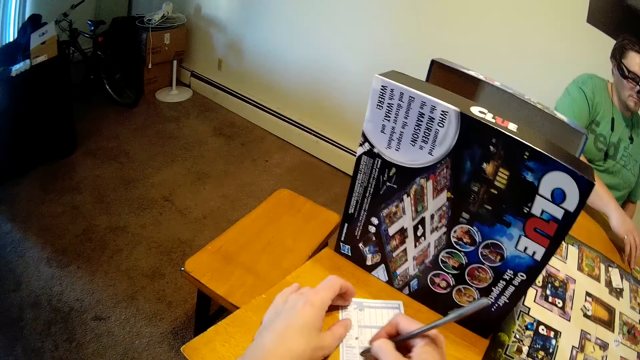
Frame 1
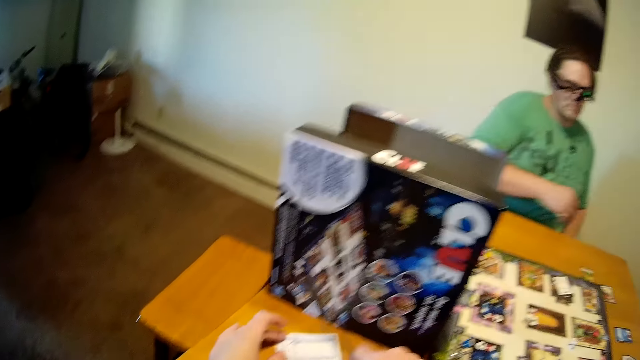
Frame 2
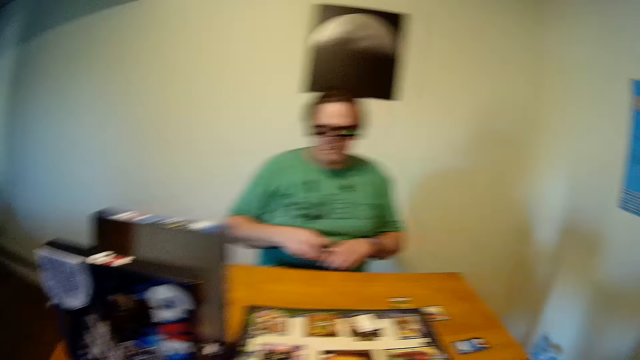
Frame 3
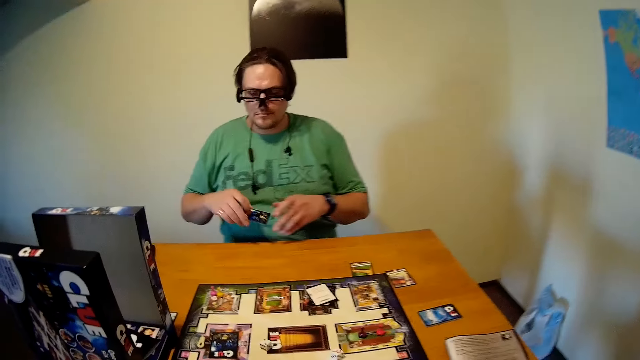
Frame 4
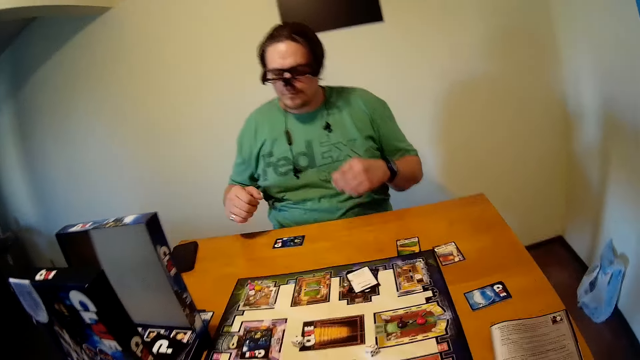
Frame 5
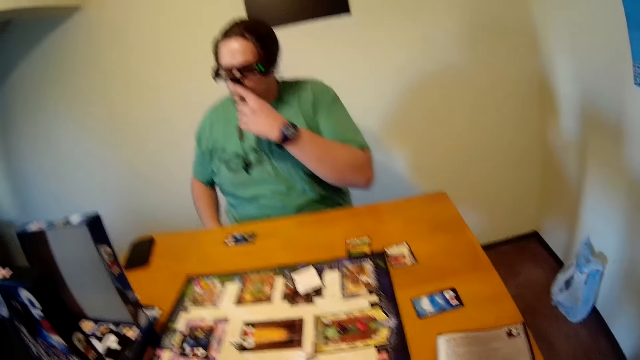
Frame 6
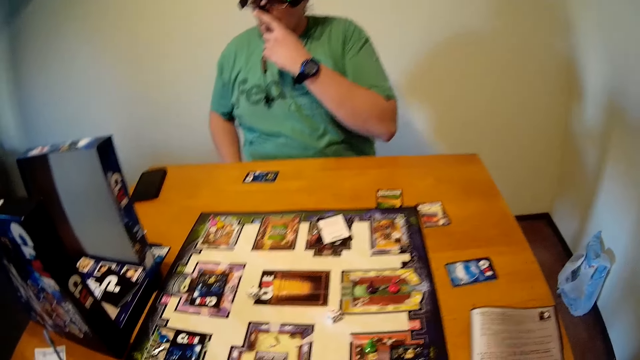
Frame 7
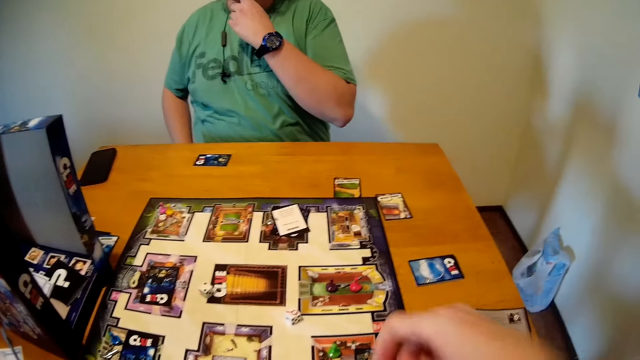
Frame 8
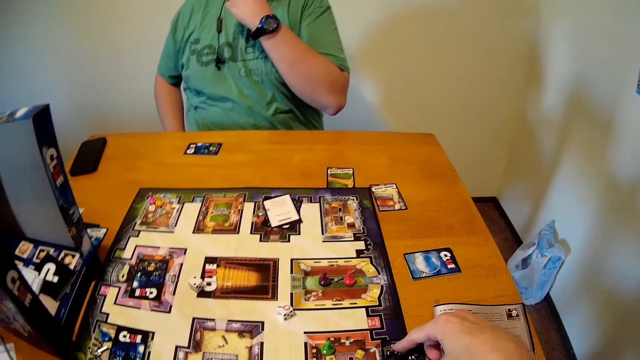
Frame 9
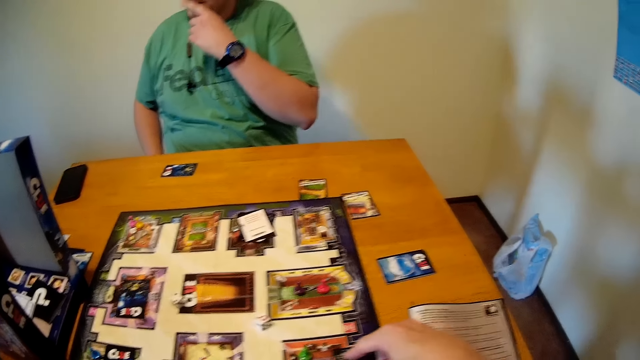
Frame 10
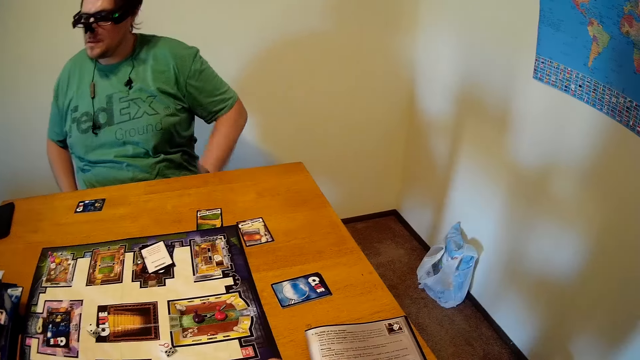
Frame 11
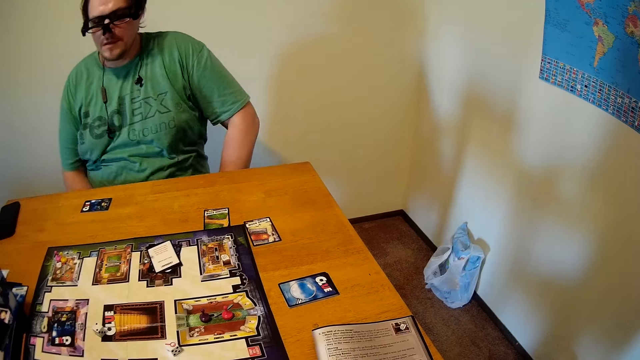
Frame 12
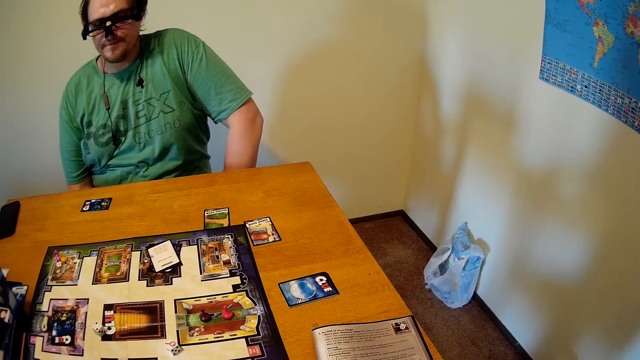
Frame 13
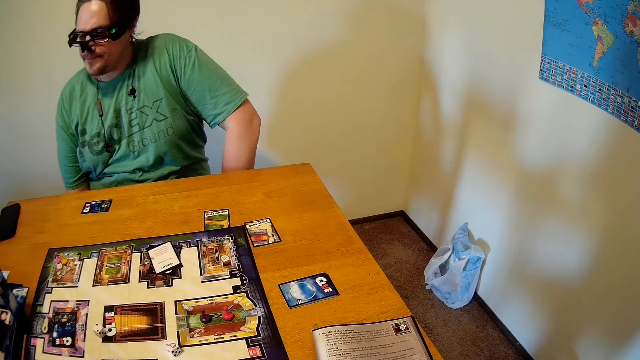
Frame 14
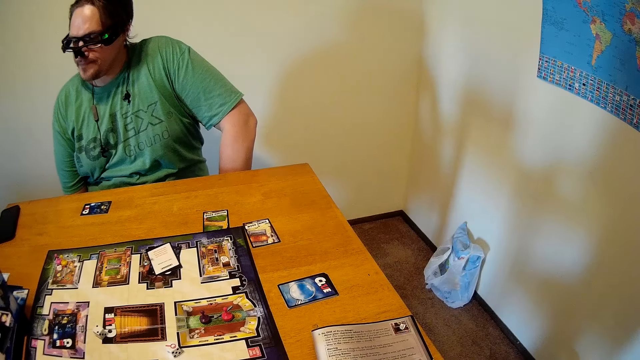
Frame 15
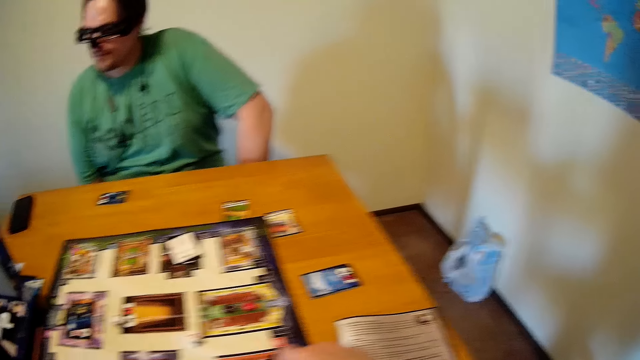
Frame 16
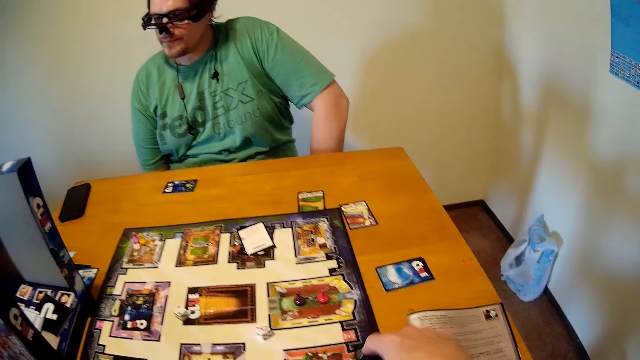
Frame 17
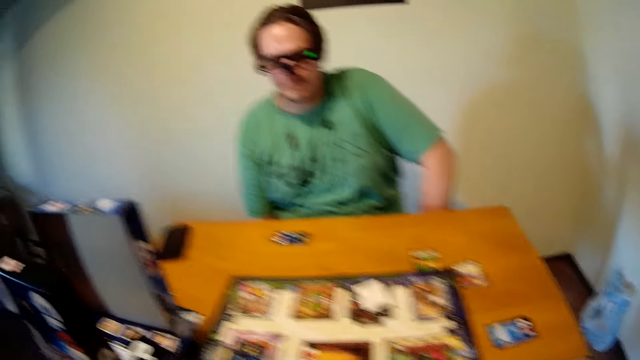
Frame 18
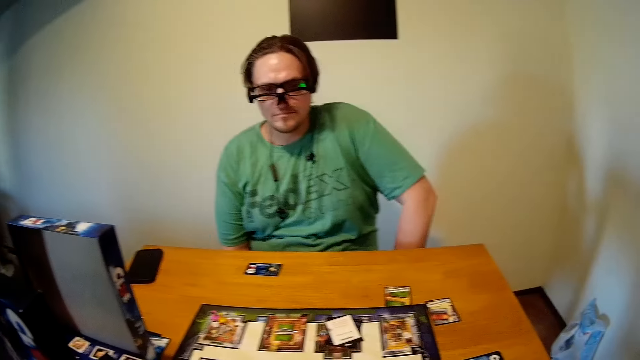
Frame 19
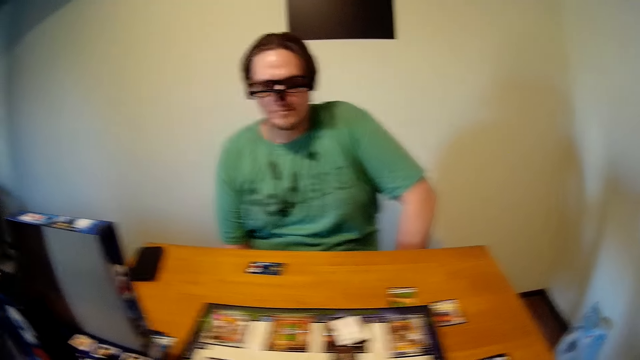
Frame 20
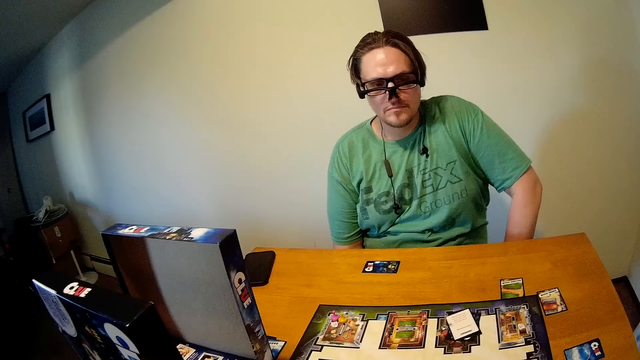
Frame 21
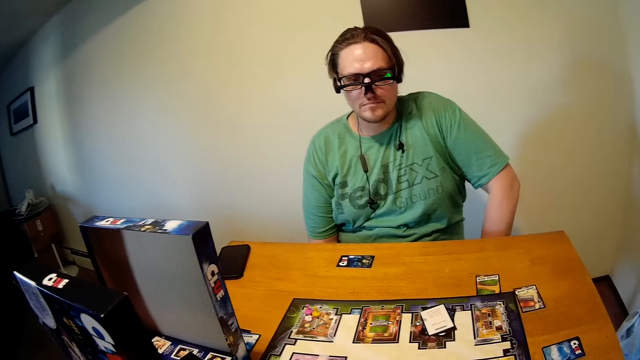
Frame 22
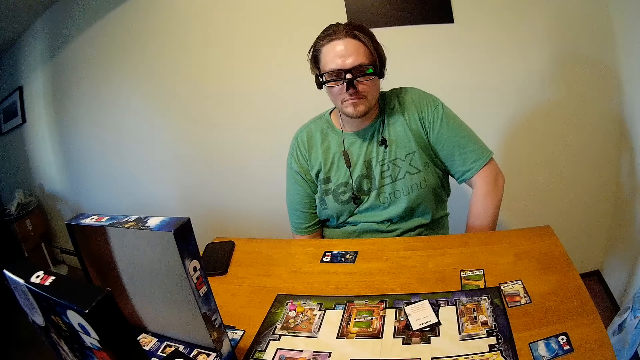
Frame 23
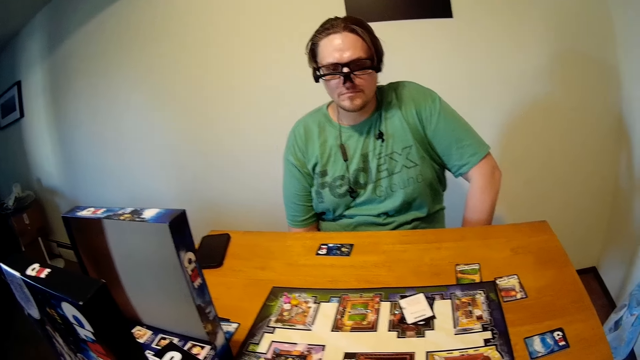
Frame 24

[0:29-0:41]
The camera wearer writes on a paper. A person writes with a pen on the paper. The person drops a card on the table. The camera wearer puts a card on the table. The person touches his nose. The camera wearer moves a hand to the face. They move a dice on the chart. They stare at the cards on the table. The person looks aside and looks at the chart.

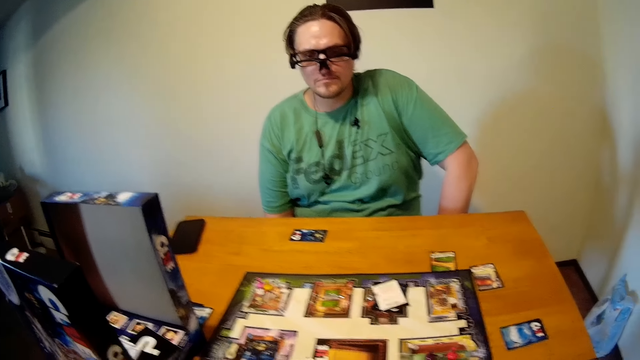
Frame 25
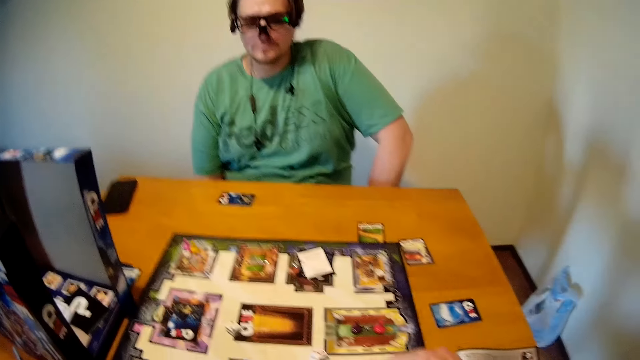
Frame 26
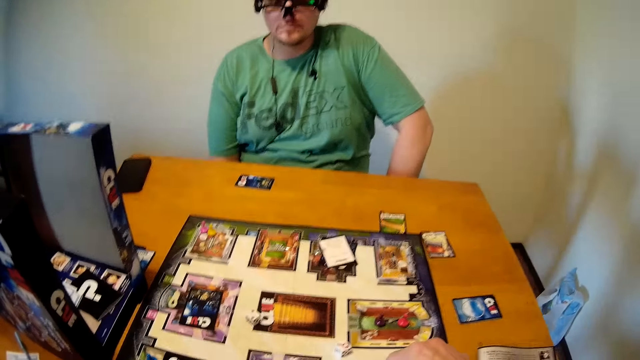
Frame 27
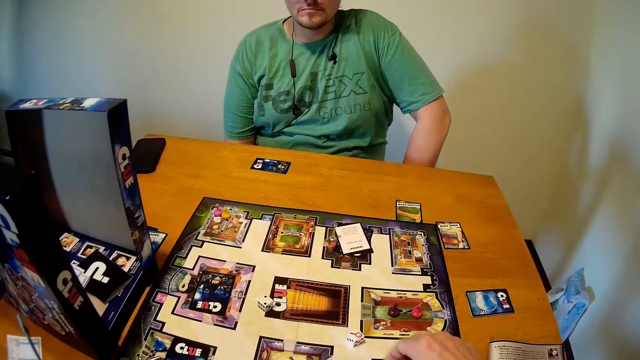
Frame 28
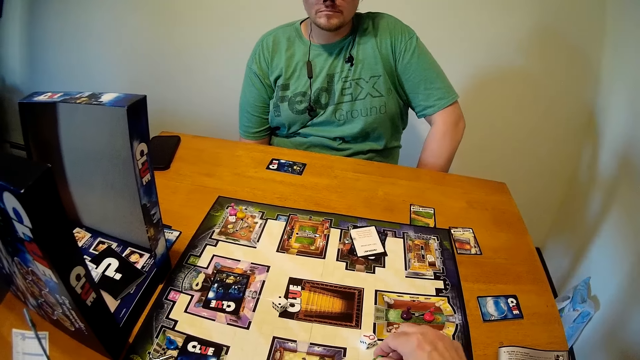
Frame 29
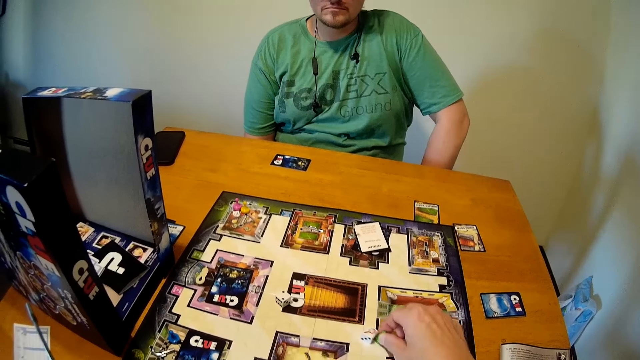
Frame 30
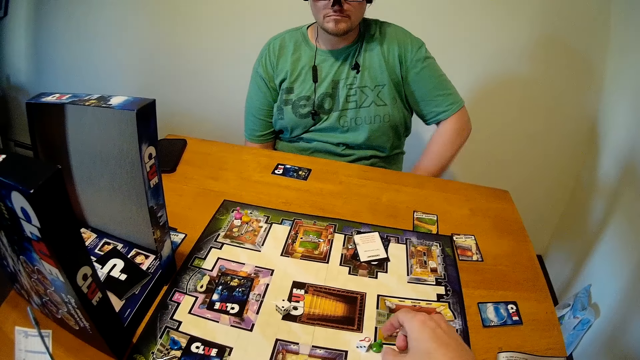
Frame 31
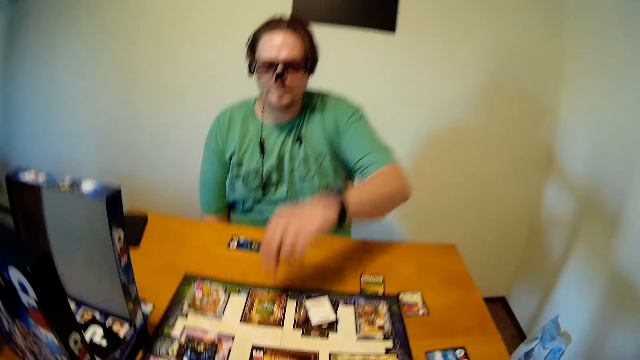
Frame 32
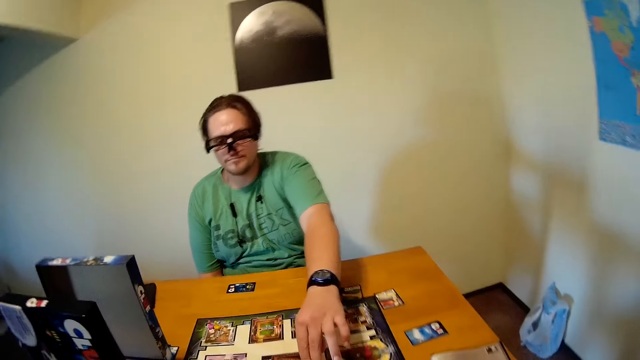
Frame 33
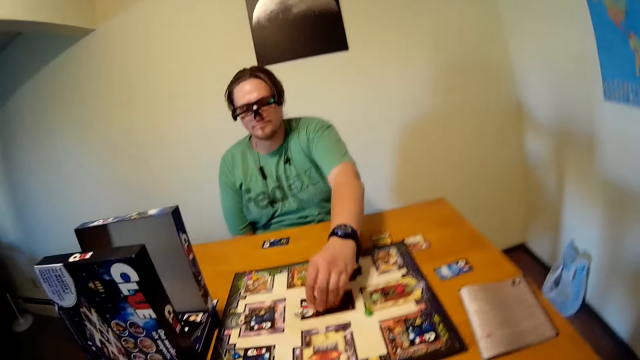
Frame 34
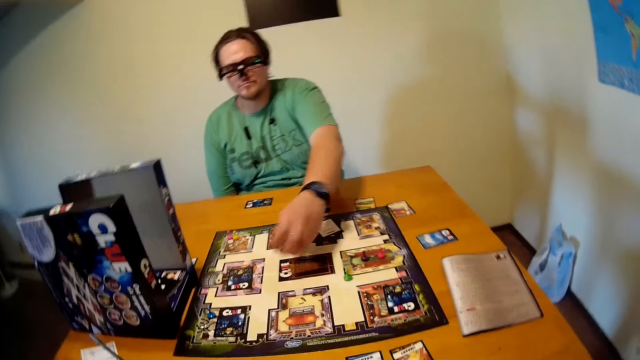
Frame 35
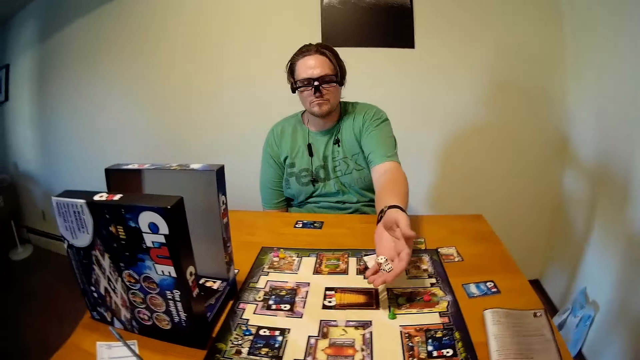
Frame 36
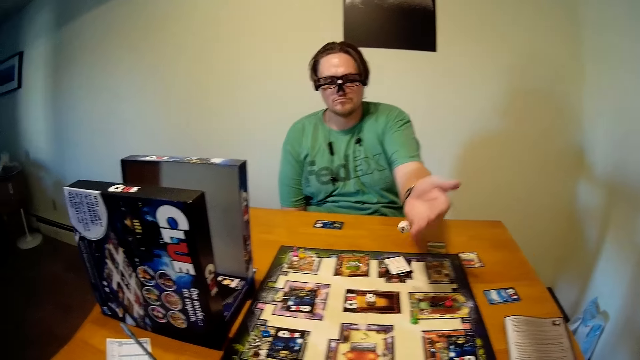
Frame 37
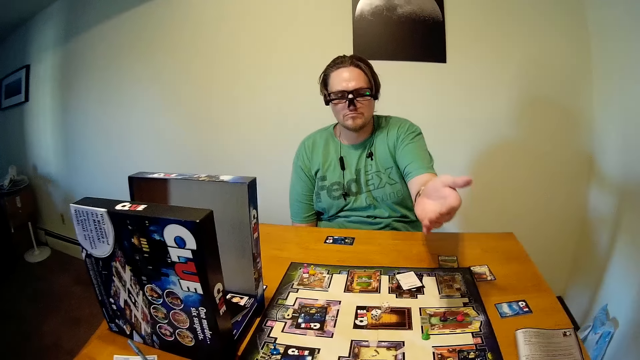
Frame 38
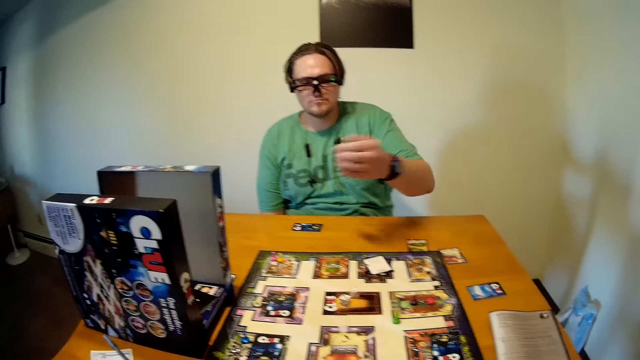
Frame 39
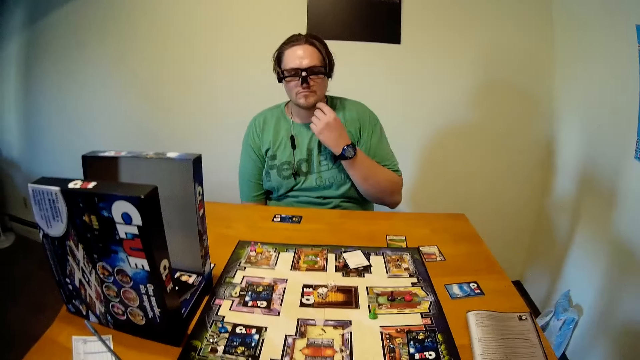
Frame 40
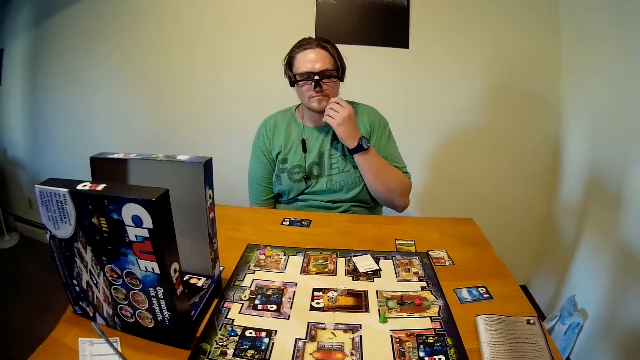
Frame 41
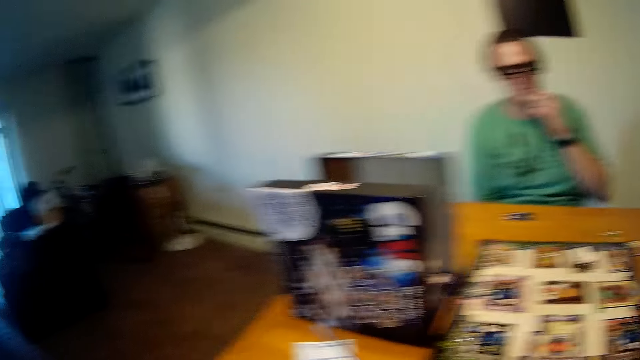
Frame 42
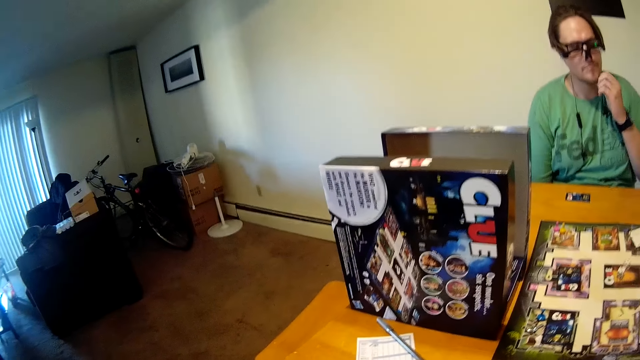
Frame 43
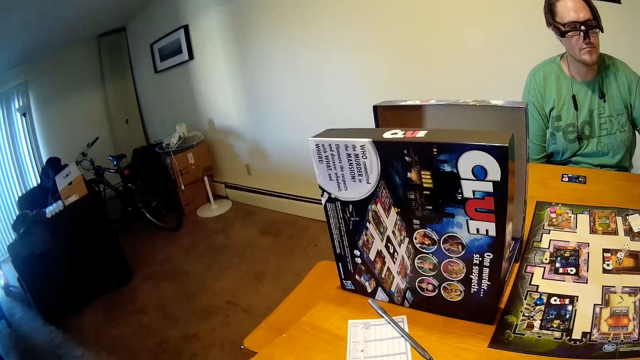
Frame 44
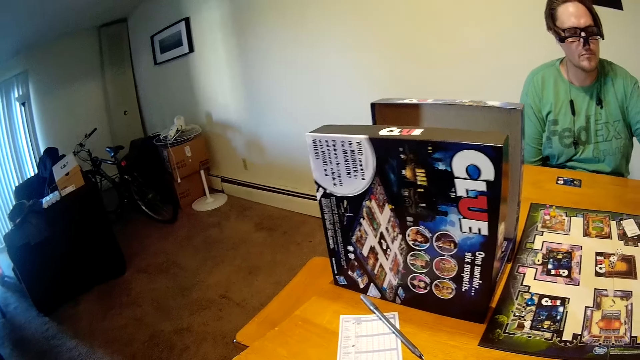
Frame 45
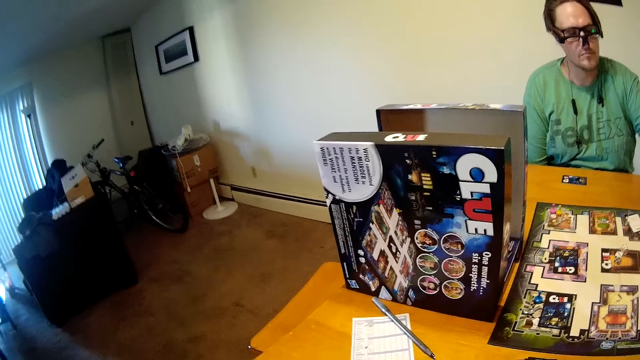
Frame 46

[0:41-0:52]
A person plays cards on the table. The camera wearer moves a dice on the chart. They play cards on the table. The person picks a dice from the chart and drops the dice on the chart. The person itches his chin. The camera wearer moves a hand to the face. They look aside.
